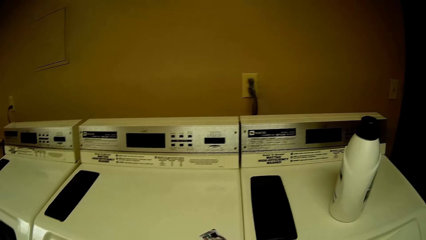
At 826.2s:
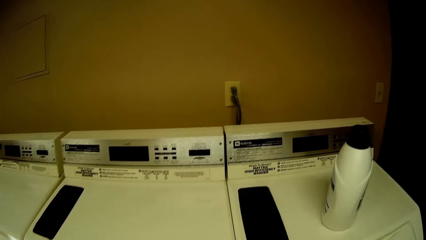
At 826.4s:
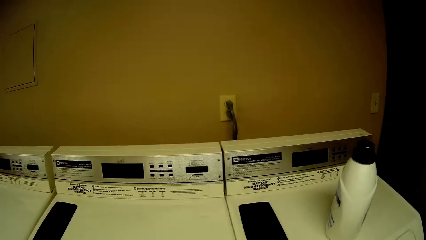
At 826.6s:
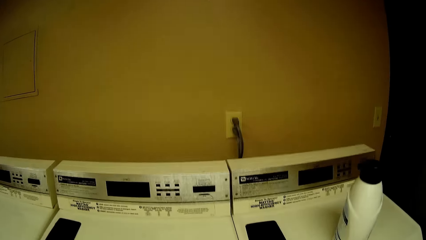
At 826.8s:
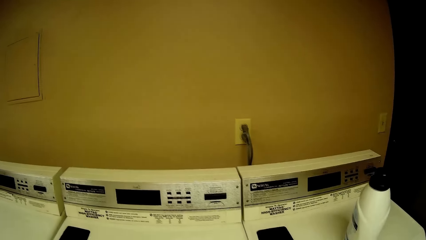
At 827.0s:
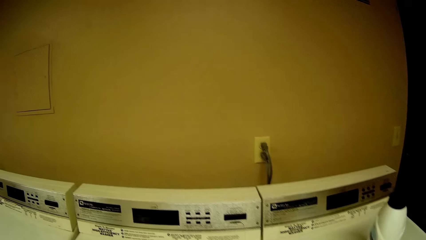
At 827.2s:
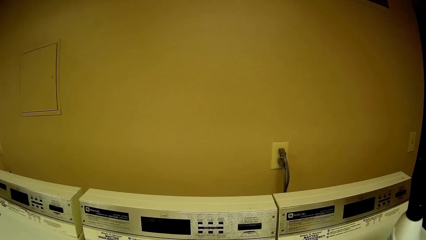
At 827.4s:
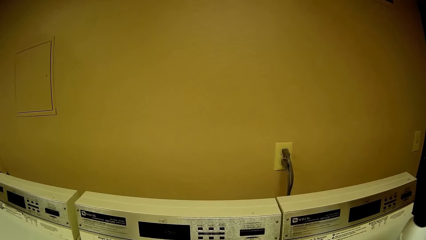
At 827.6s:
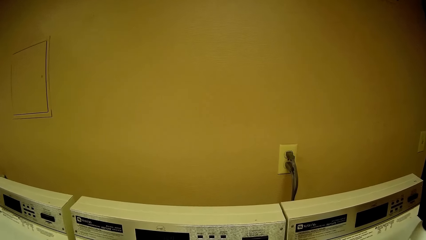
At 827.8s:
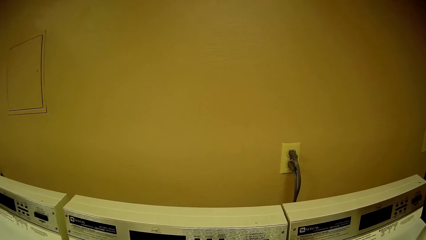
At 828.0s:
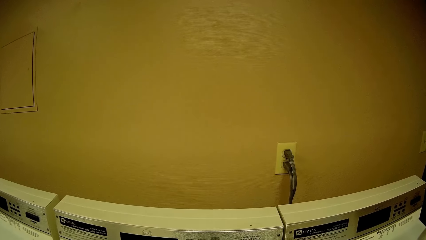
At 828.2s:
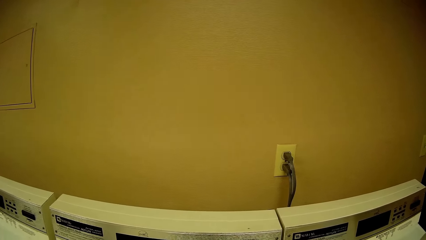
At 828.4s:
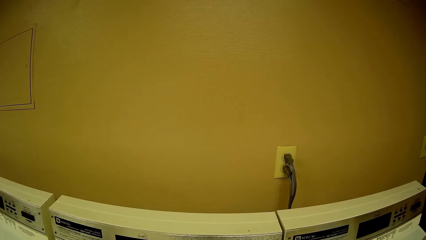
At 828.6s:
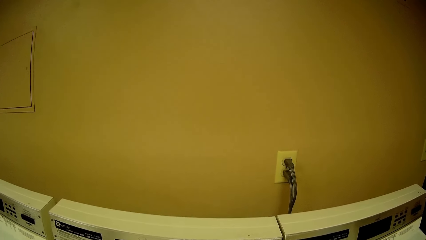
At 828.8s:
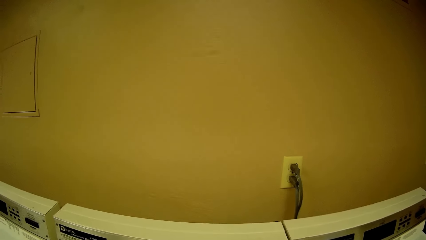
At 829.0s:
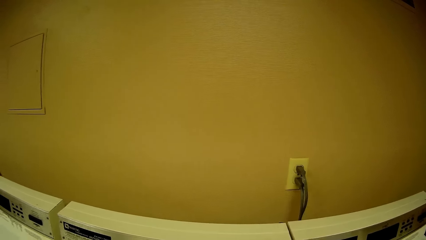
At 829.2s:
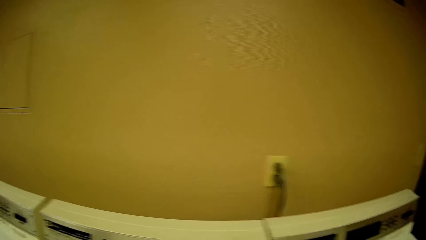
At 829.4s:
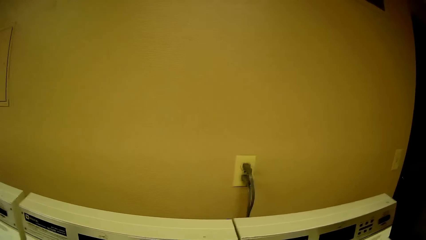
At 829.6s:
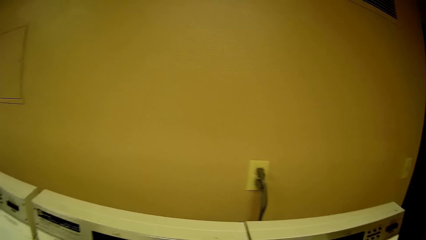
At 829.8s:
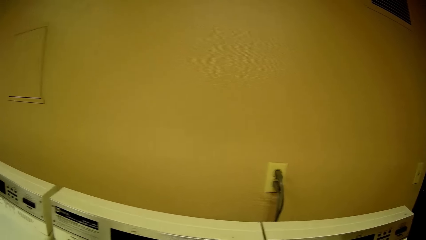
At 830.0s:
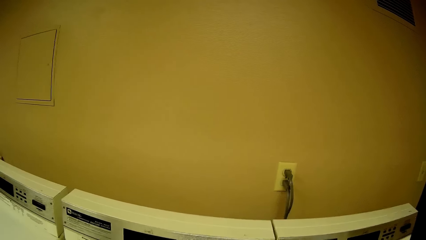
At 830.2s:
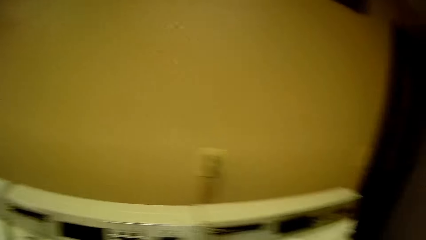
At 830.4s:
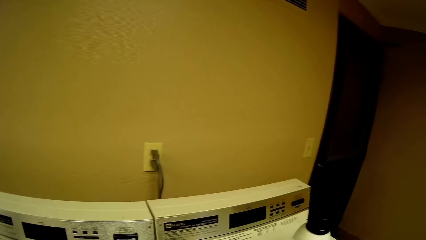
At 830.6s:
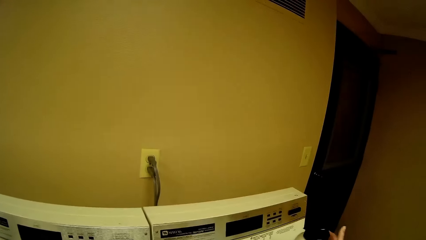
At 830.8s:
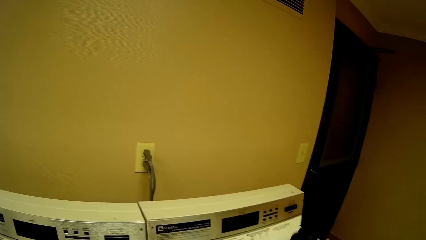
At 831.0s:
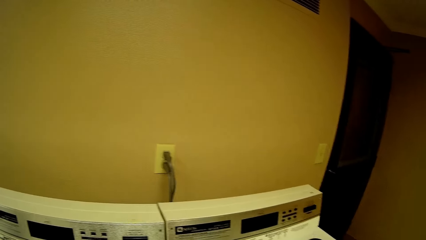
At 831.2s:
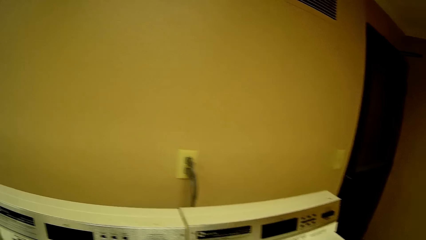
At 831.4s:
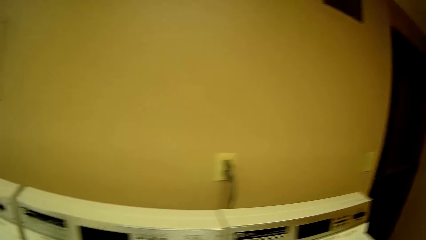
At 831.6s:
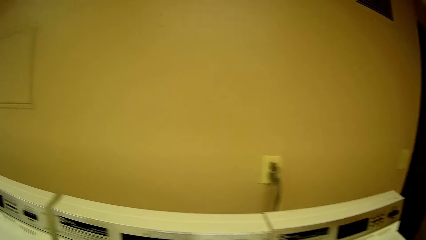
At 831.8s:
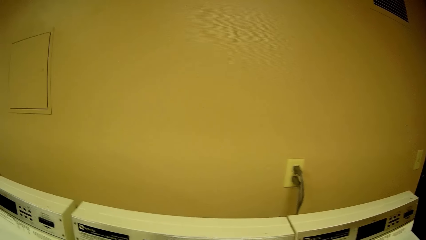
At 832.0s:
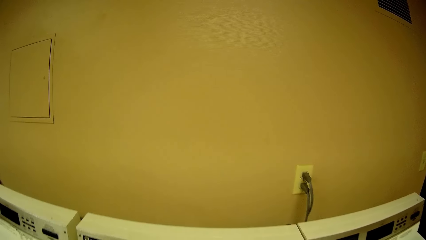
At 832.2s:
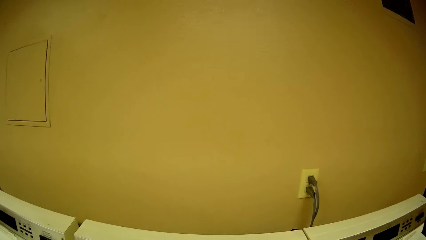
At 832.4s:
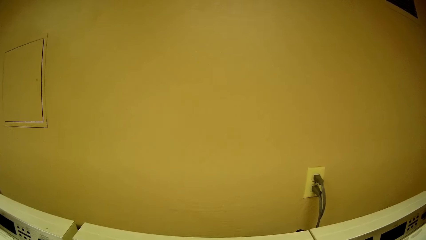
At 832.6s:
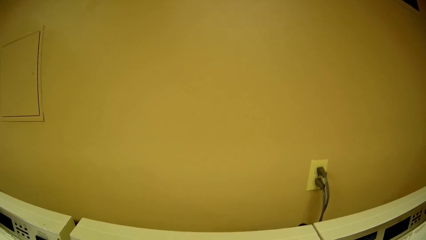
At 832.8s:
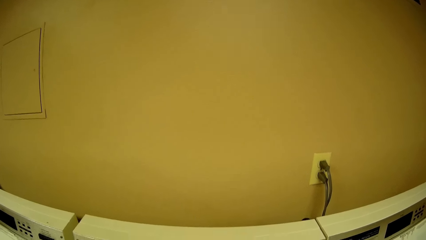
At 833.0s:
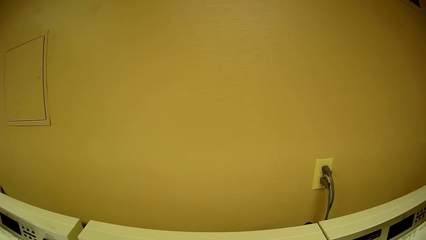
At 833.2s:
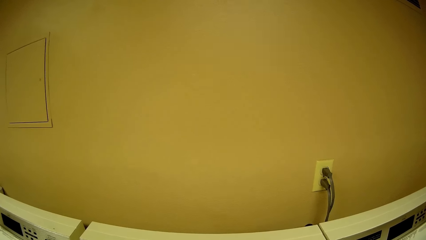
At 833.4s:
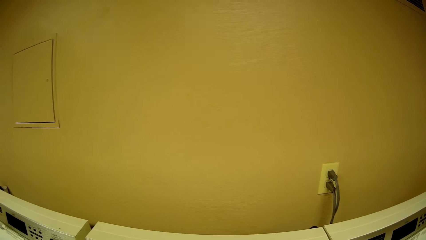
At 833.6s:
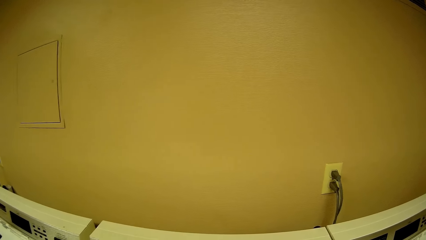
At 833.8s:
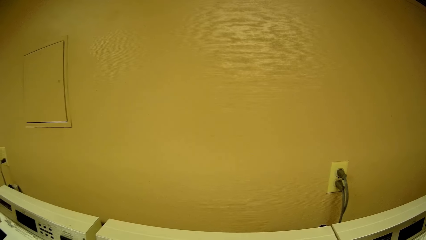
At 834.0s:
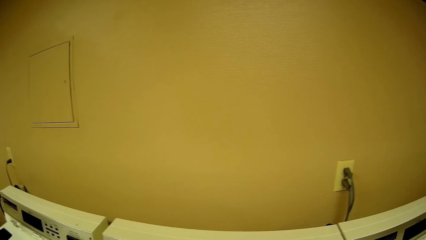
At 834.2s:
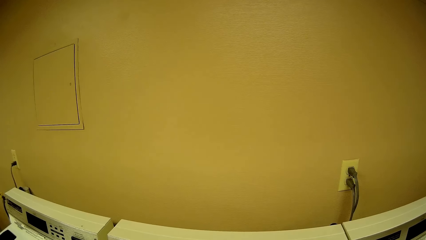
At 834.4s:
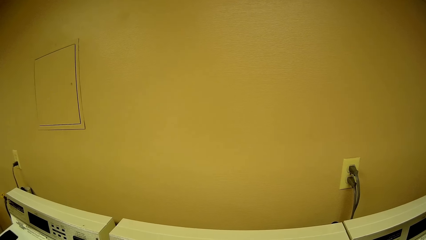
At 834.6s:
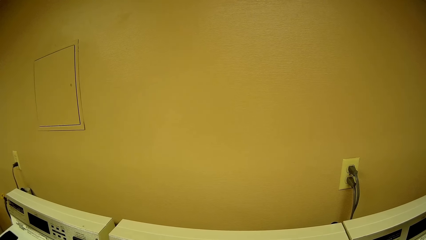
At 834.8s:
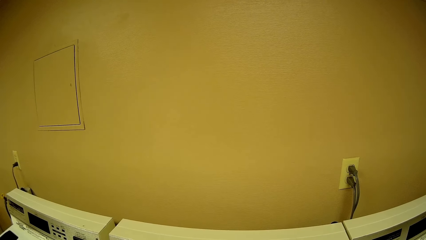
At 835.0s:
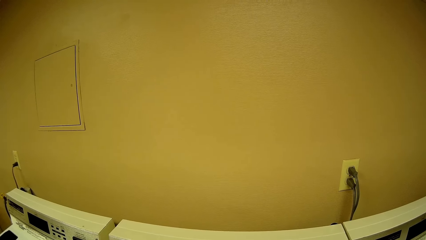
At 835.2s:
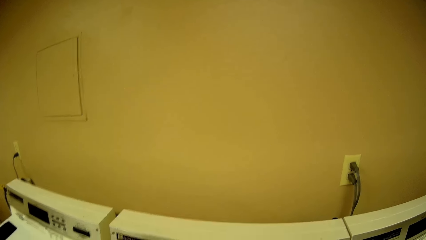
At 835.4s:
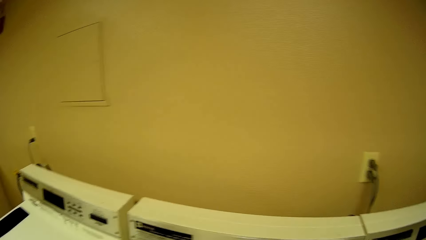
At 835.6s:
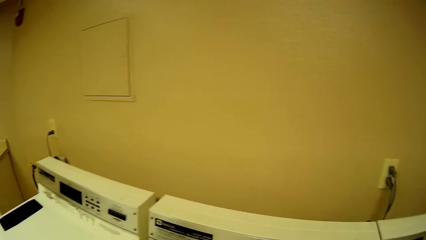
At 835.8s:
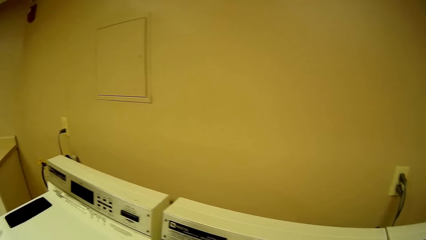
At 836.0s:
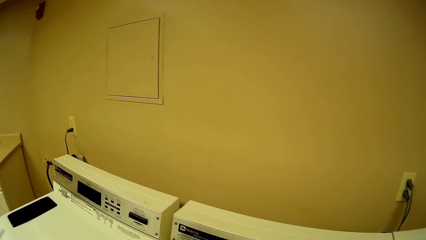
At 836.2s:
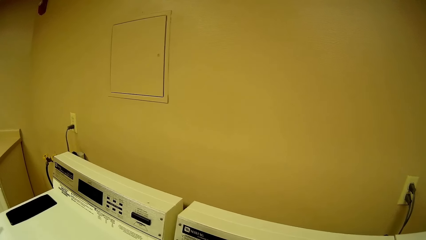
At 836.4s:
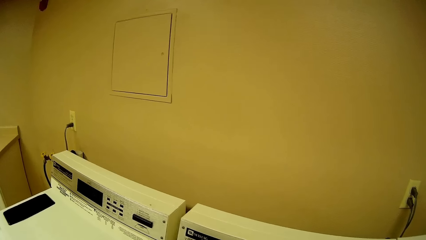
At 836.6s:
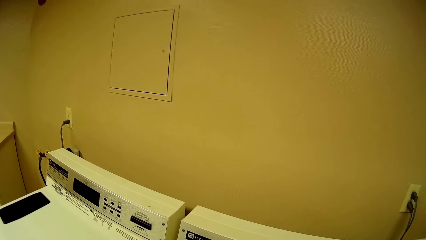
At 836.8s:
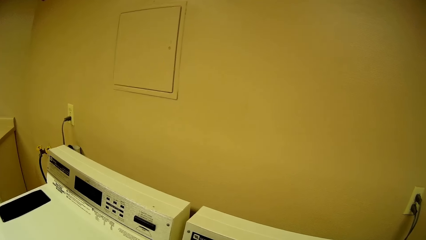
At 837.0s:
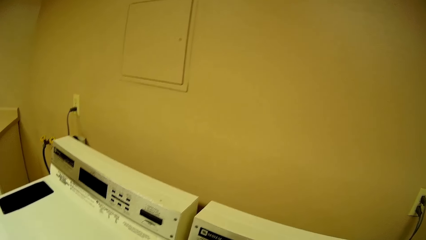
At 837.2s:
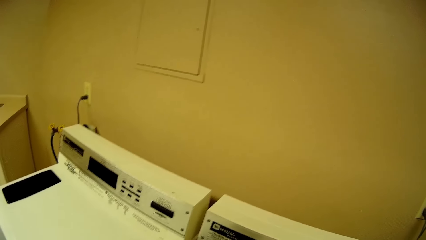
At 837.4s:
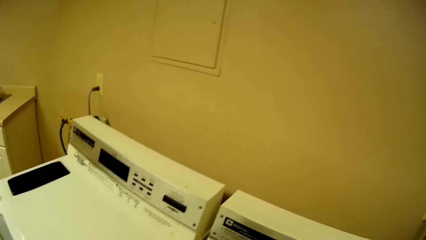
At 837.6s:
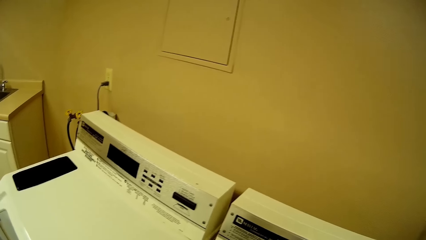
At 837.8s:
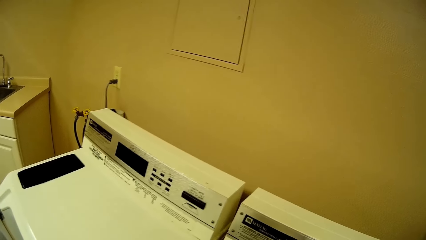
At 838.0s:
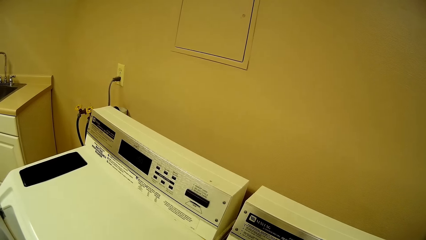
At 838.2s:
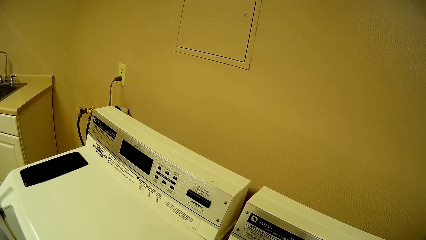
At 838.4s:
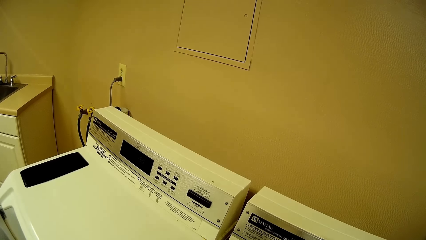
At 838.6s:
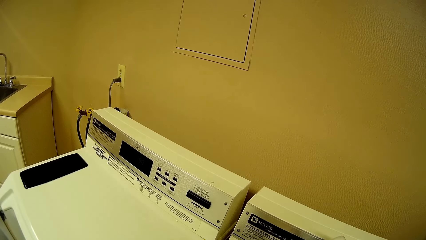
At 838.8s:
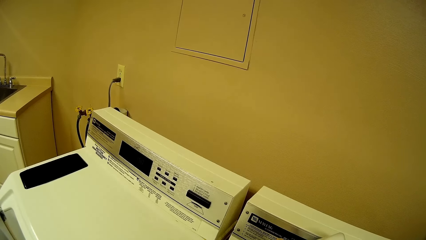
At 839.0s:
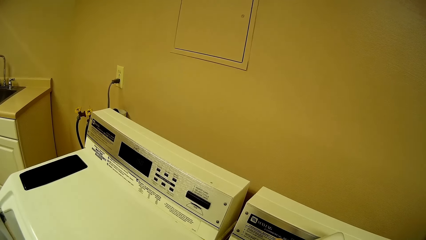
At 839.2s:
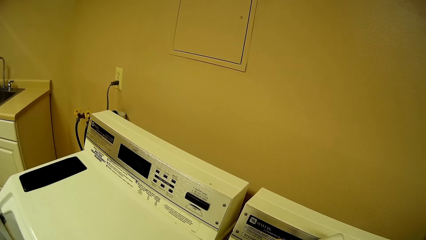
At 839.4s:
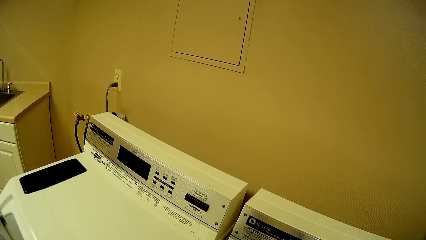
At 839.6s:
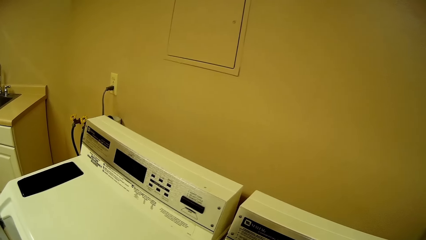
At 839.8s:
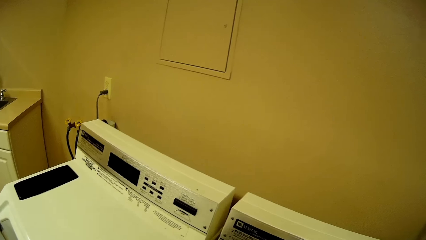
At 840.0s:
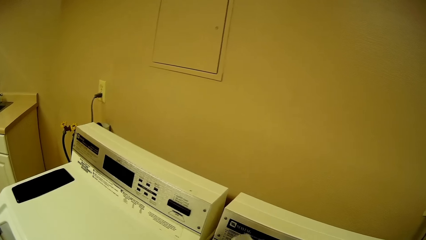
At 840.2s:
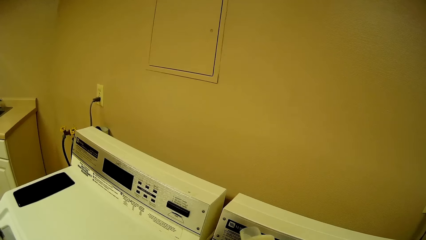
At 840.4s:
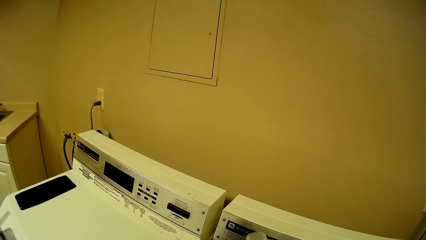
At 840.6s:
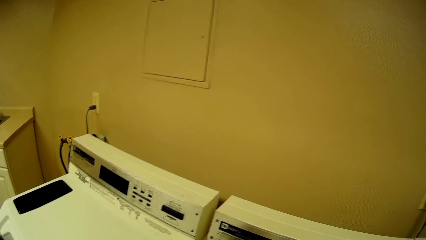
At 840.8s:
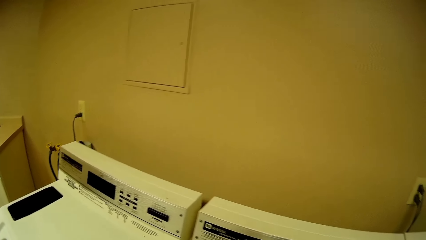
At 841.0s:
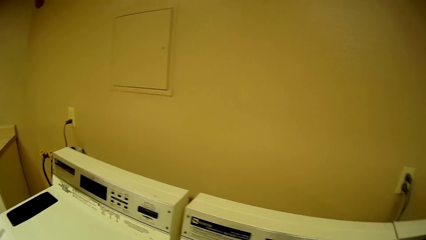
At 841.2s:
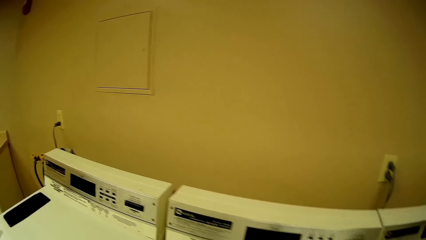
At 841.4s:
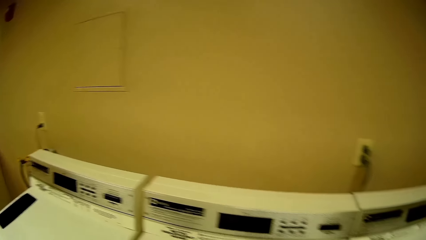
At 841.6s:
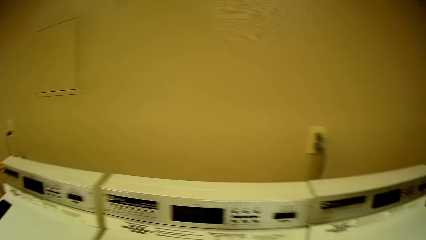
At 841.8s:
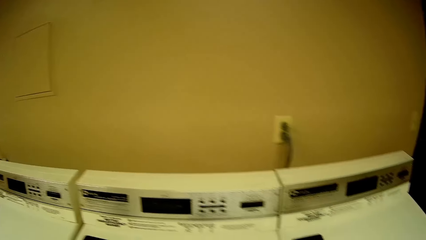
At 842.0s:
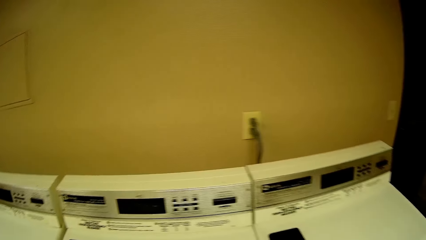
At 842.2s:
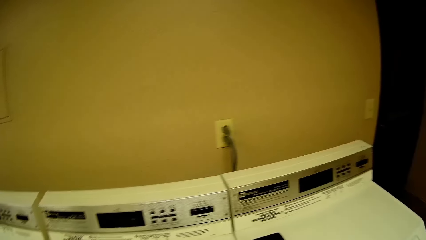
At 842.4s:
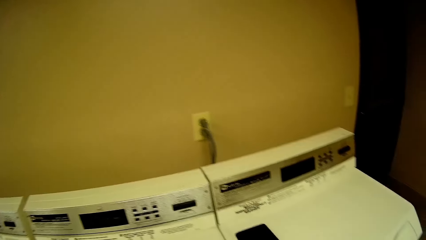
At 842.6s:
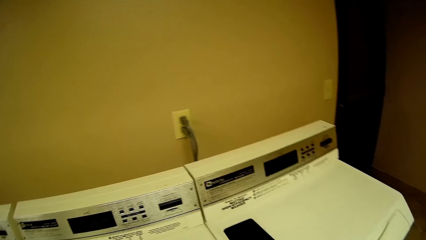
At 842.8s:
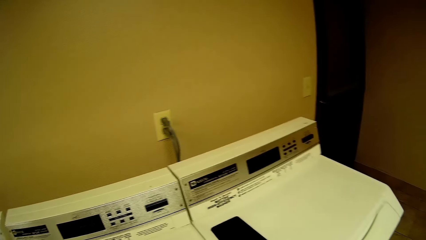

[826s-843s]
The camera wearer looks around. He moves a container on a washing machine with his right hand. He picks up bleach.
